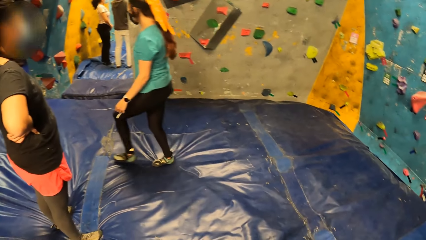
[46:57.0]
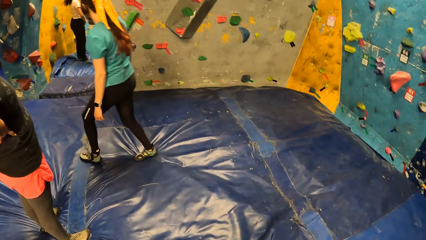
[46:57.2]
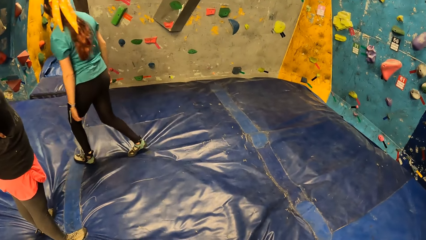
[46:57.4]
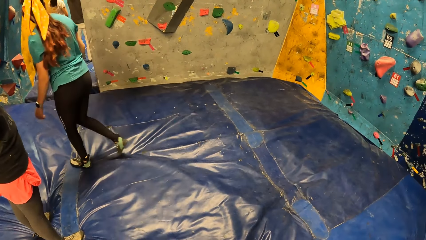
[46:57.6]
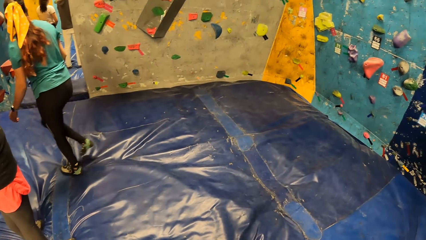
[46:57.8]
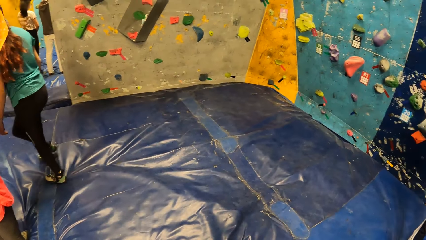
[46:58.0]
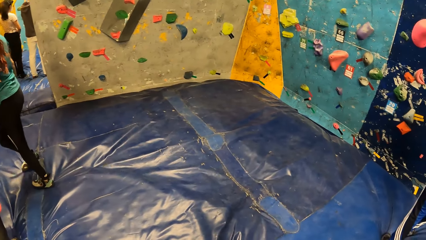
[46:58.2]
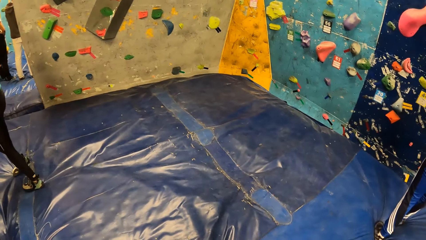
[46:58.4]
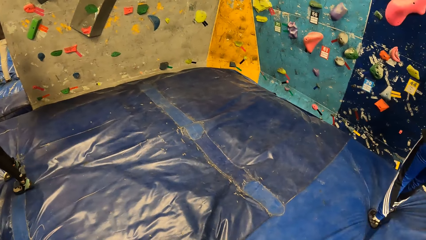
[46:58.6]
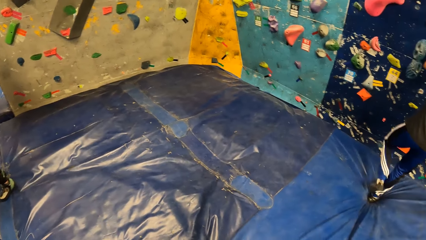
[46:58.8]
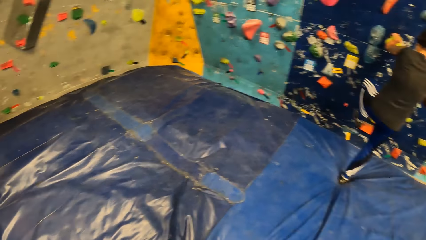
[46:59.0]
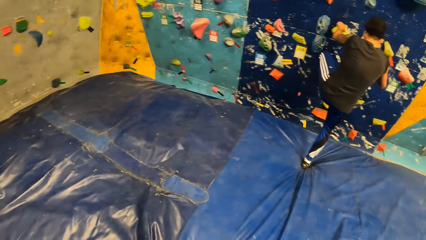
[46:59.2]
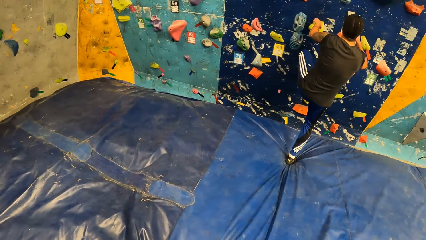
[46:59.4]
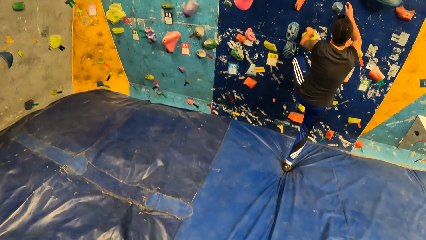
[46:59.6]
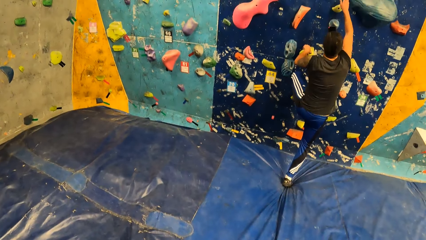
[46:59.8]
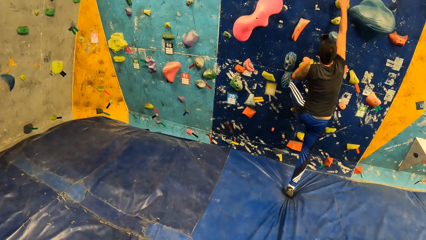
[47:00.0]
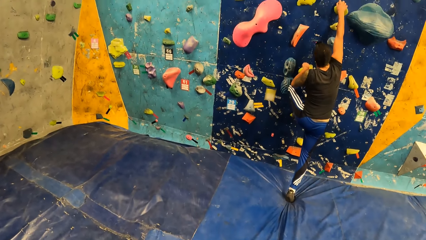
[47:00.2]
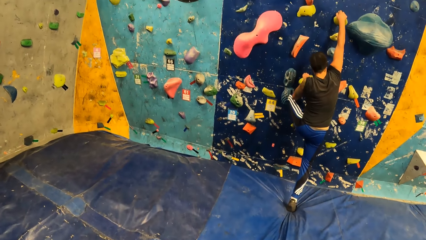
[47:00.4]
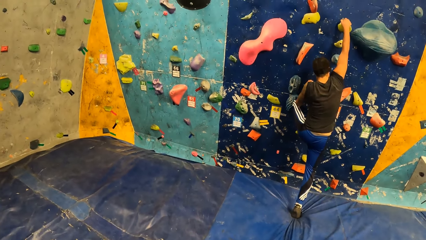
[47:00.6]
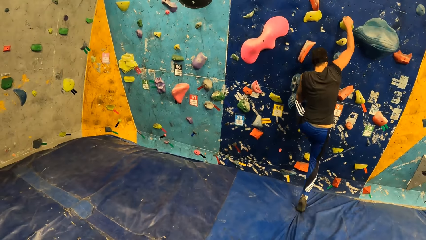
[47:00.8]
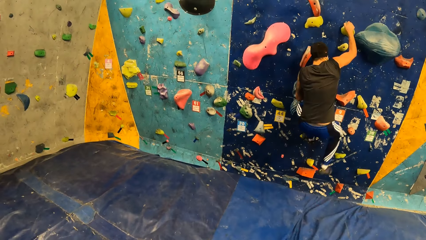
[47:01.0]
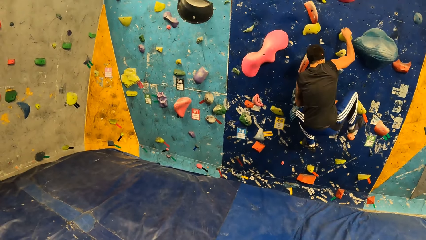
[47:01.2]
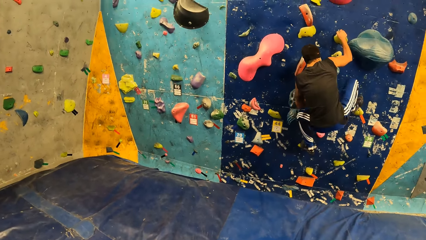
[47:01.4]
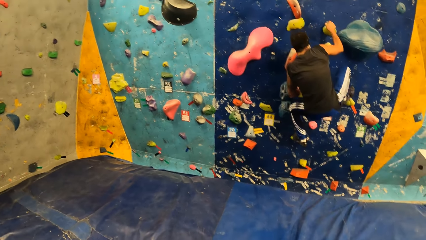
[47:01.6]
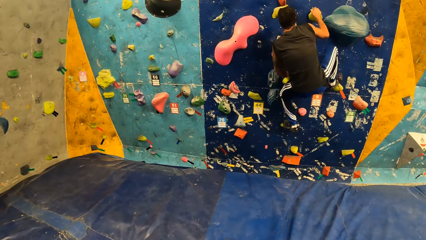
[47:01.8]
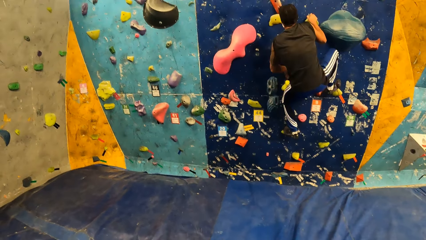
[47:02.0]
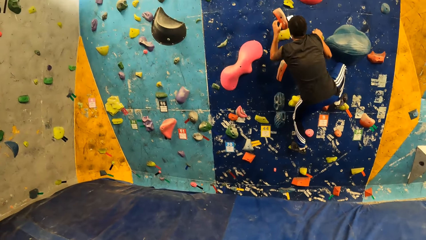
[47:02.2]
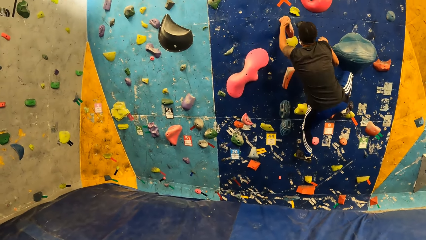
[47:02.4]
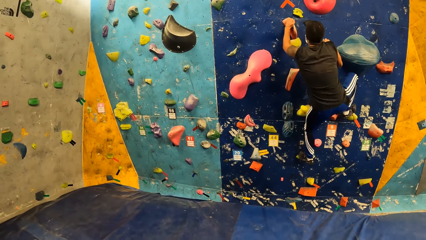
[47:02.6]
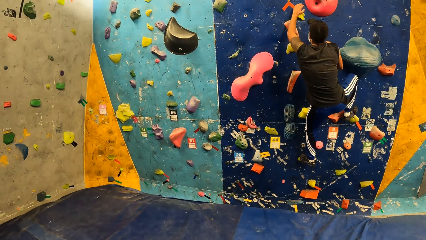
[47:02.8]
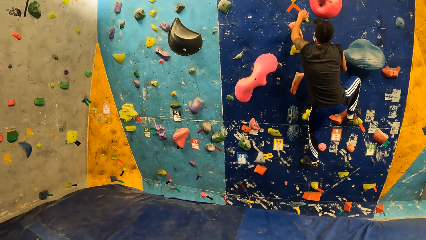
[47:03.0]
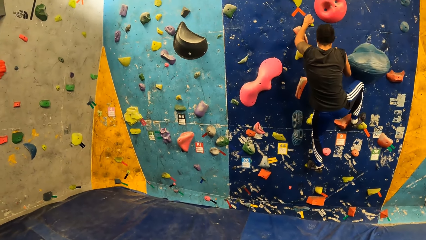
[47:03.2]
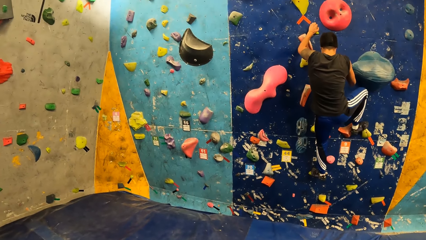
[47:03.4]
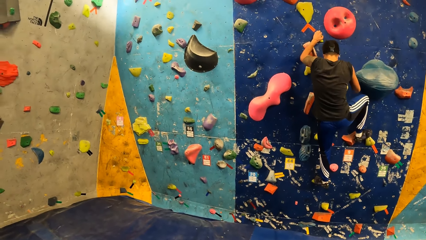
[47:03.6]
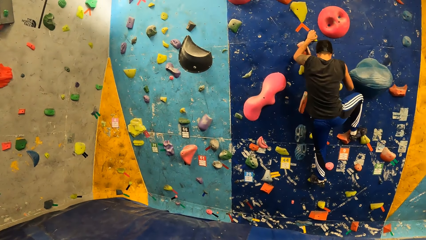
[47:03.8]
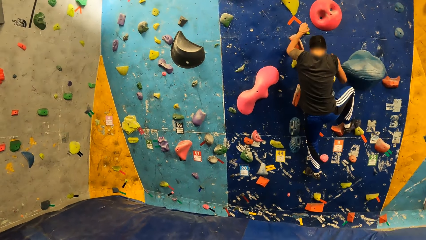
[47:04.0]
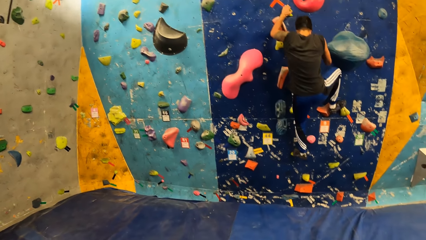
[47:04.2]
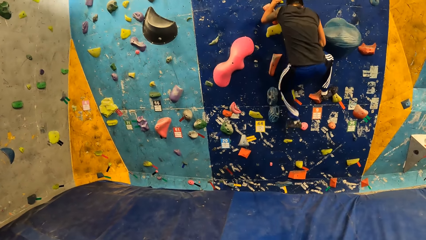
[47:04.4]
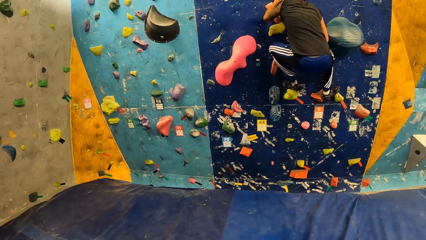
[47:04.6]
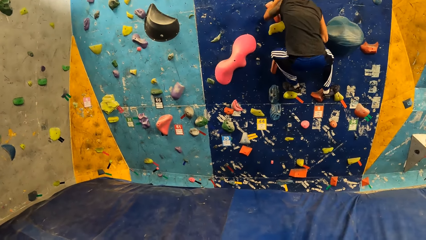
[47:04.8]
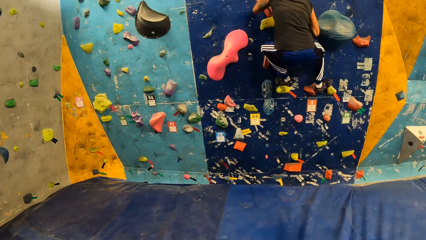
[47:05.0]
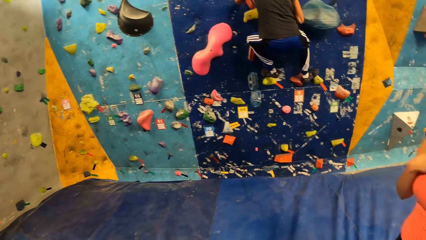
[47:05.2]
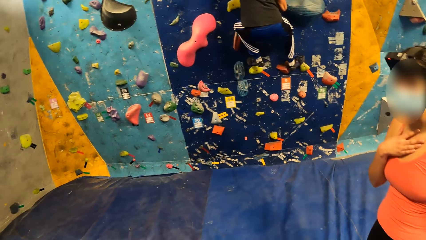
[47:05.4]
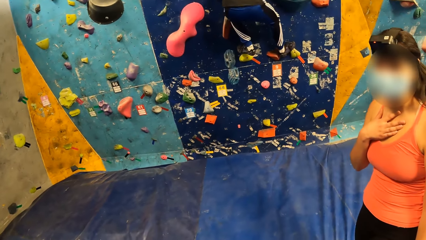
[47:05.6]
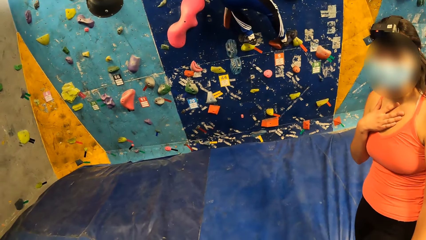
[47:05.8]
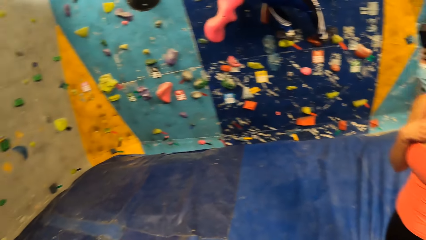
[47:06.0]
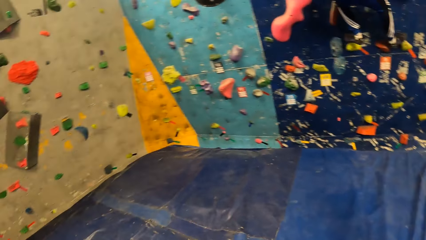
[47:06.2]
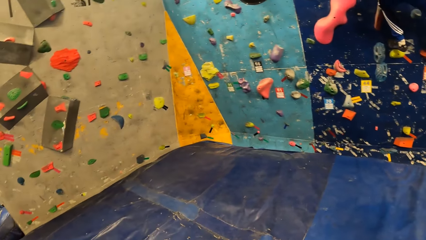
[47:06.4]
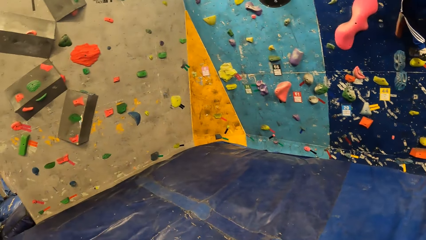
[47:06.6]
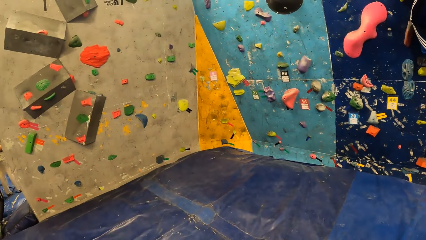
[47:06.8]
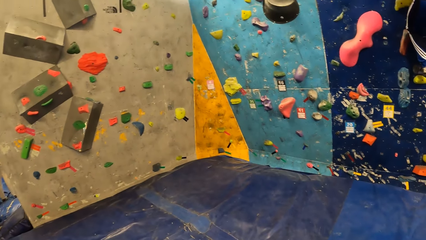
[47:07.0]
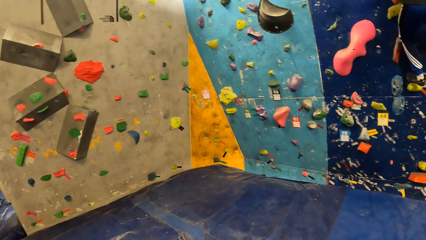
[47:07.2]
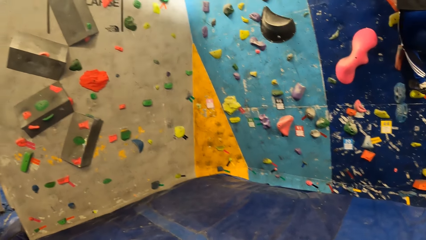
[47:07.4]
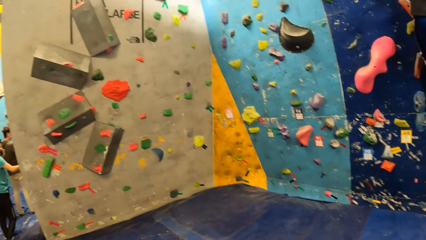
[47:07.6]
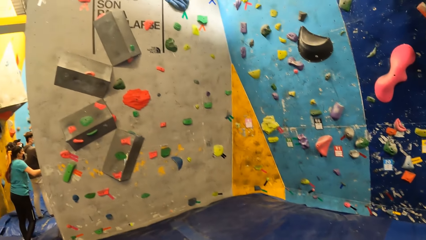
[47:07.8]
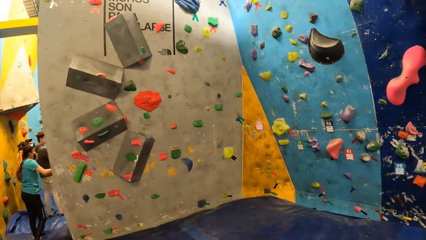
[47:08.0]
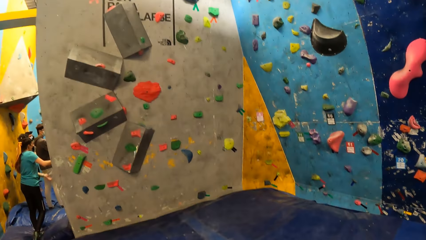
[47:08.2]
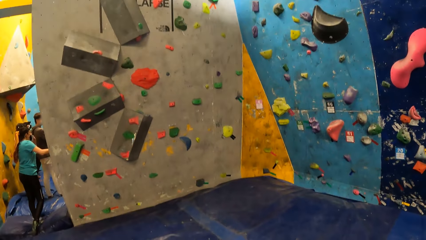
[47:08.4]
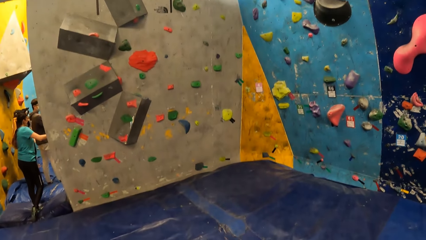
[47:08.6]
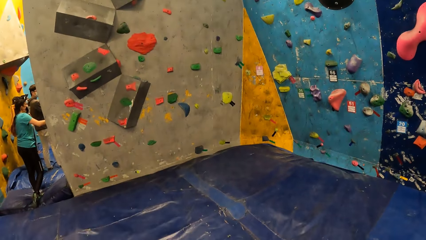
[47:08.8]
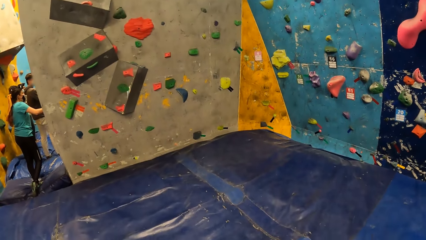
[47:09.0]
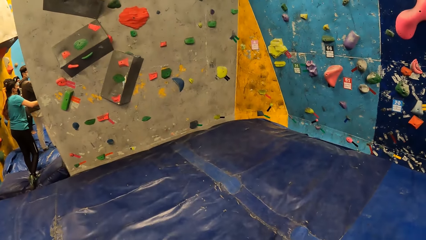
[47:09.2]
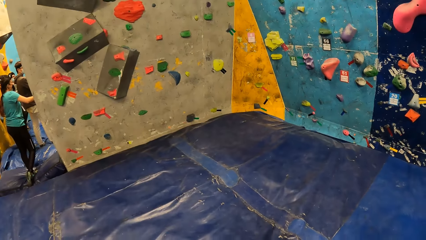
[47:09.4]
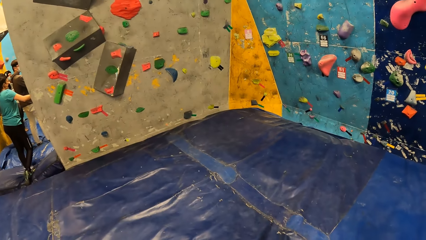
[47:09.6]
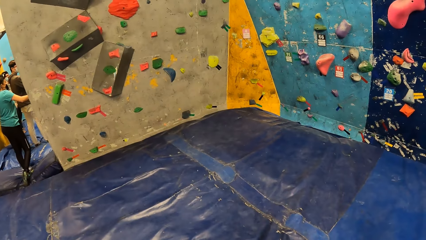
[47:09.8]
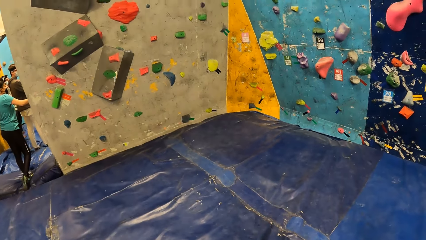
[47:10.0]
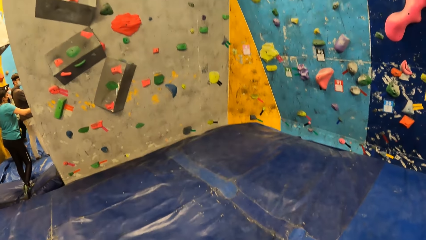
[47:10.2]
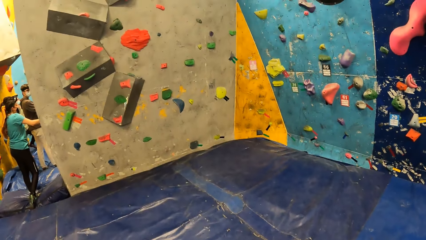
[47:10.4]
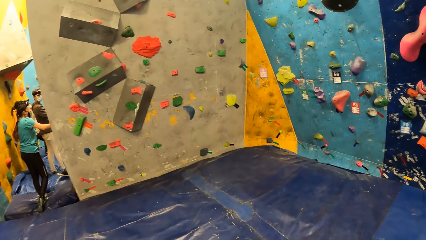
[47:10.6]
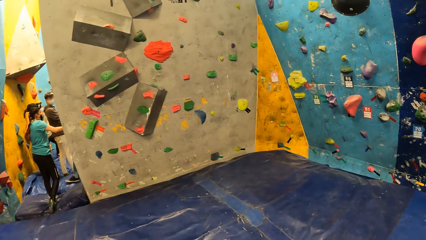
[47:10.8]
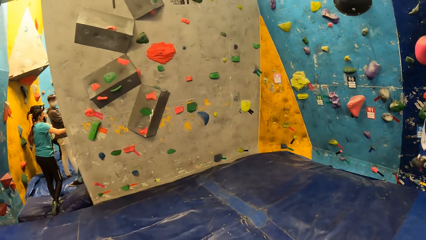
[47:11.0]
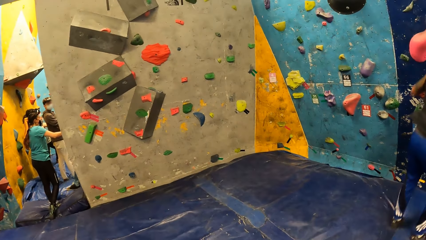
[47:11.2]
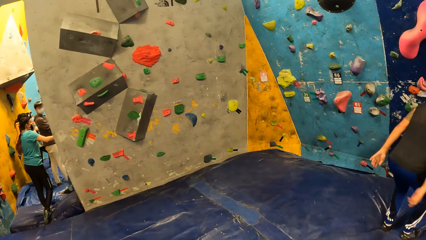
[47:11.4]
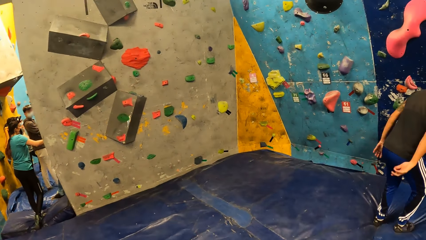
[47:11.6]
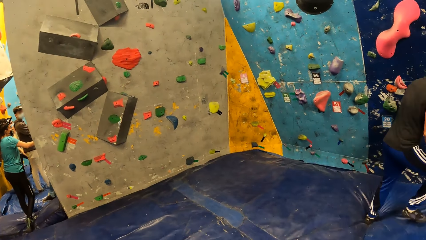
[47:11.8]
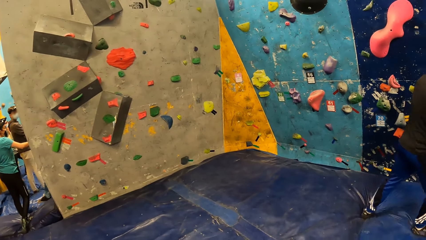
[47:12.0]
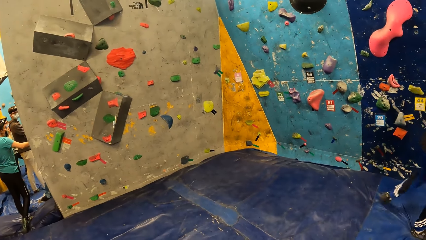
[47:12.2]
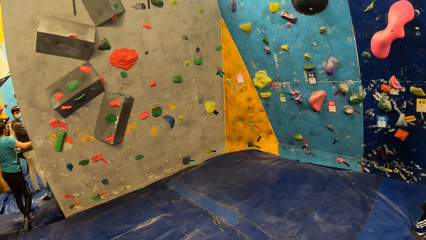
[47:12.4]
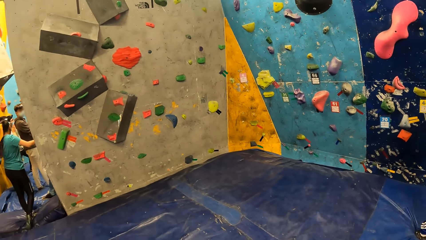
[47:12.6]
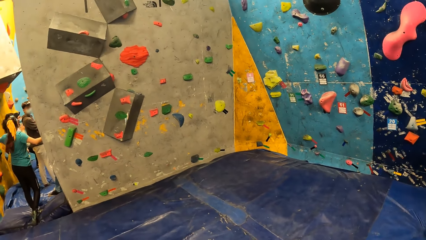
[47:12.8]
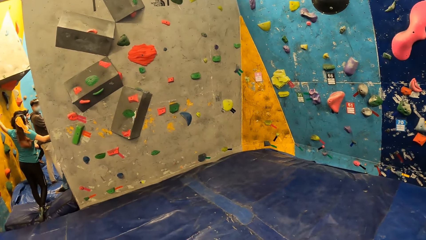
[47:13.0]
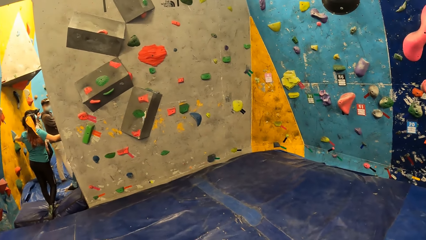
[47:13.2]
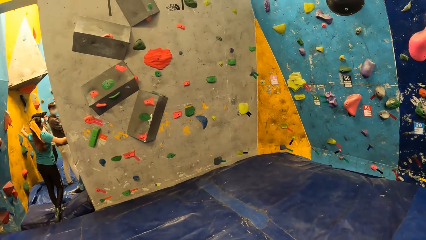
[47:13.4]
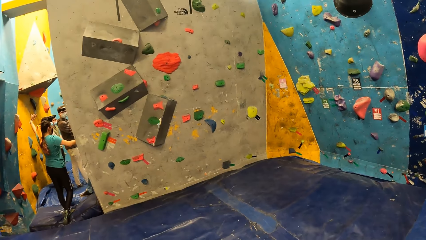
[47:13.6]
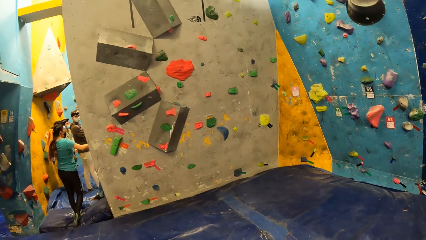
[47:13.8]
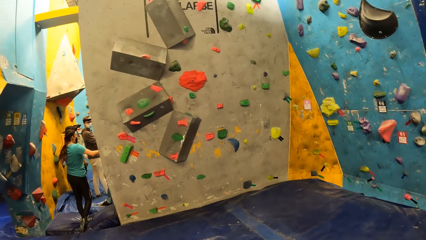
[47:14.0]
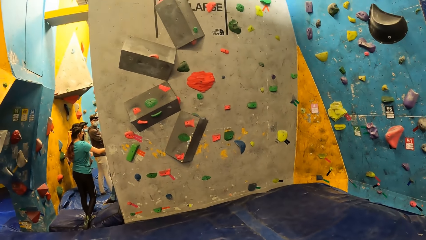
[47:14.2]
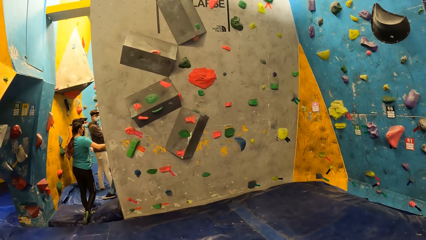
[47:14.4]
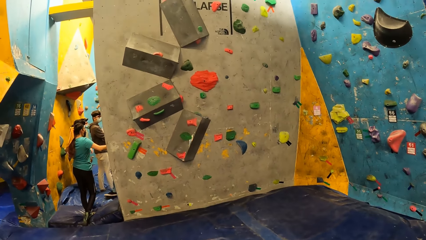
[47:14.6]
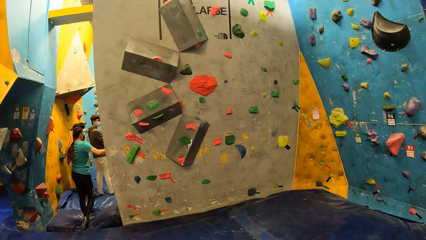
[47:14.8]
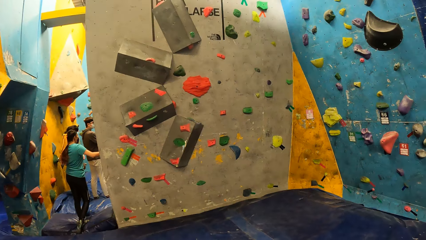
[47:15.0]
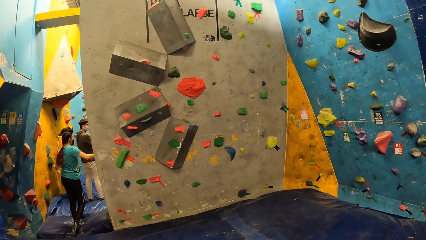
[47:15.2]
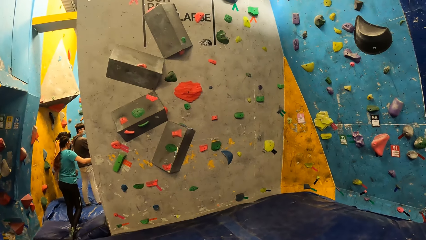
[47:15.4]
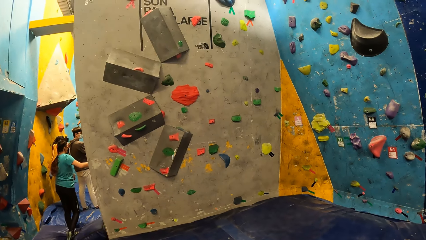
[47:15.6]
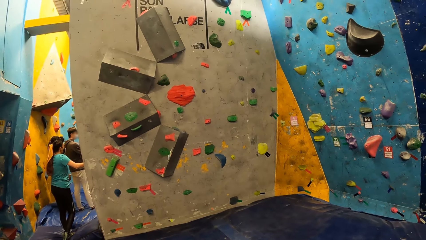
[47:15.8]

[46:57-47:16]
A man climbs a climbing wall with both hands. The man drops to the crash pad from the climbing wall.
